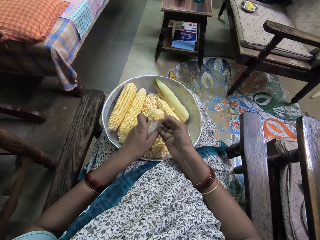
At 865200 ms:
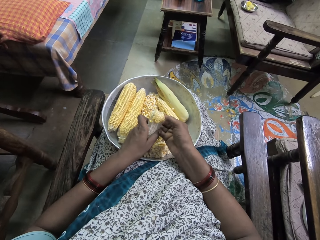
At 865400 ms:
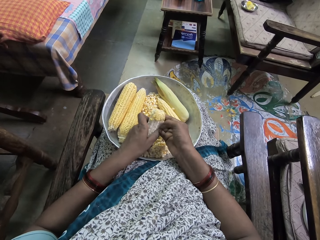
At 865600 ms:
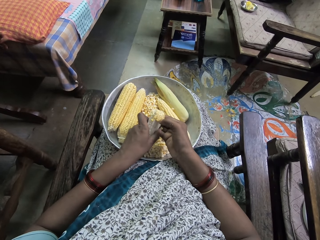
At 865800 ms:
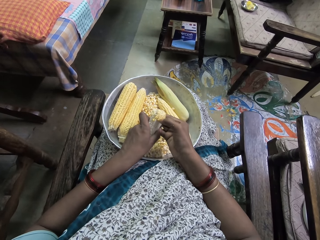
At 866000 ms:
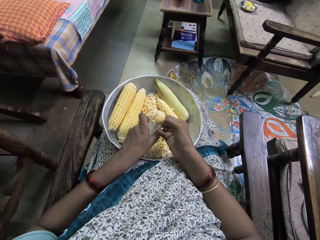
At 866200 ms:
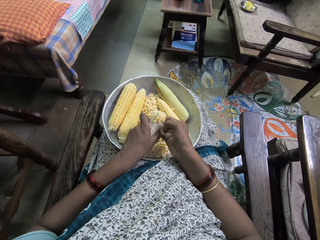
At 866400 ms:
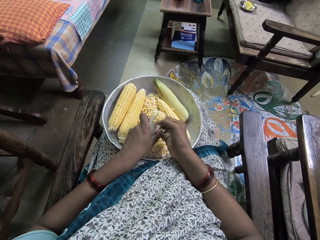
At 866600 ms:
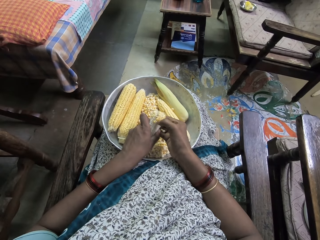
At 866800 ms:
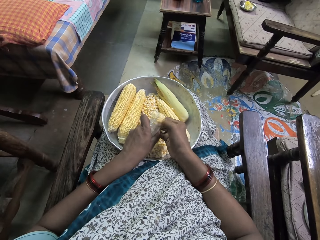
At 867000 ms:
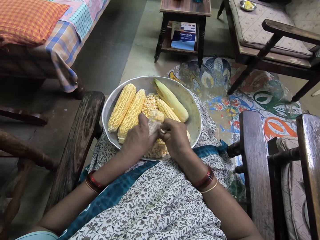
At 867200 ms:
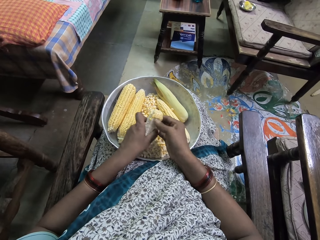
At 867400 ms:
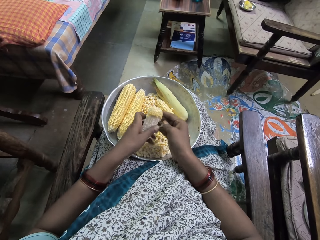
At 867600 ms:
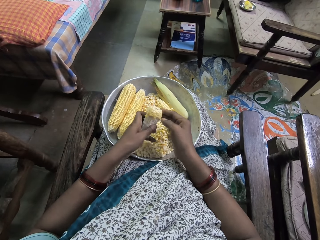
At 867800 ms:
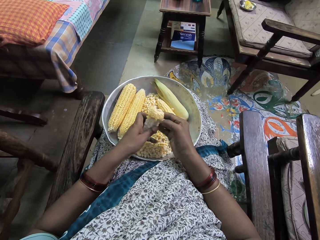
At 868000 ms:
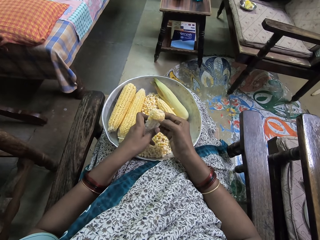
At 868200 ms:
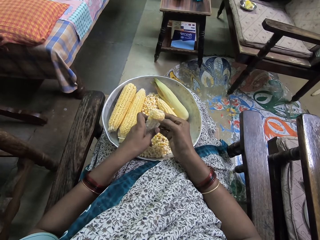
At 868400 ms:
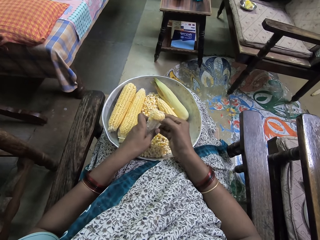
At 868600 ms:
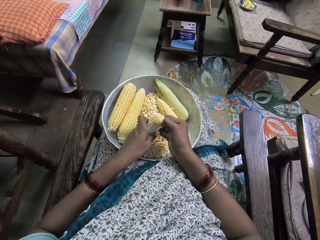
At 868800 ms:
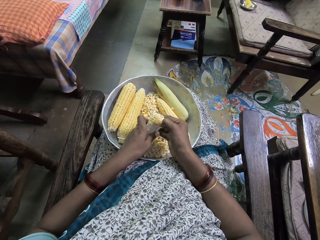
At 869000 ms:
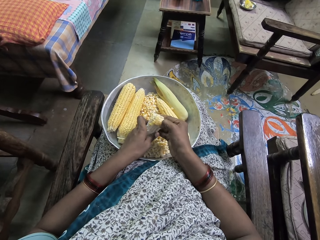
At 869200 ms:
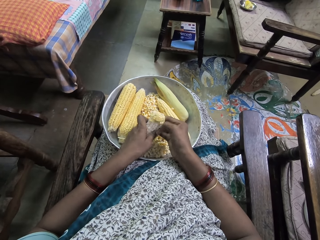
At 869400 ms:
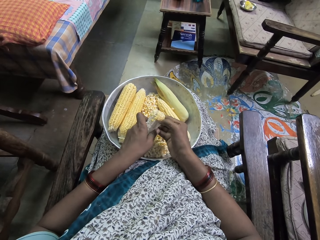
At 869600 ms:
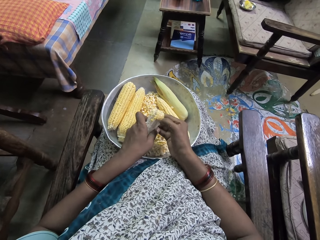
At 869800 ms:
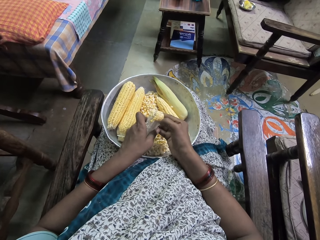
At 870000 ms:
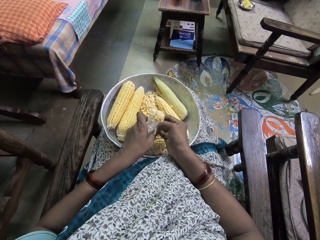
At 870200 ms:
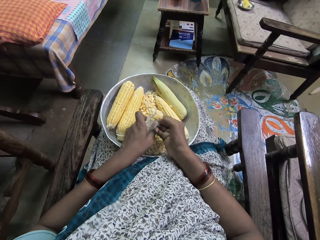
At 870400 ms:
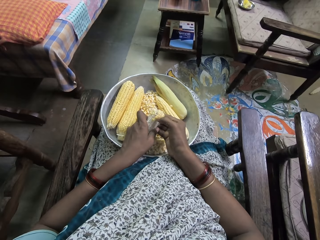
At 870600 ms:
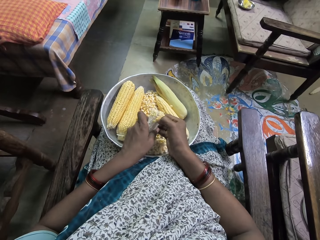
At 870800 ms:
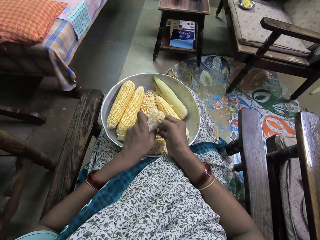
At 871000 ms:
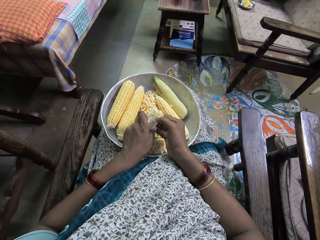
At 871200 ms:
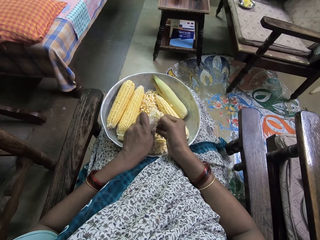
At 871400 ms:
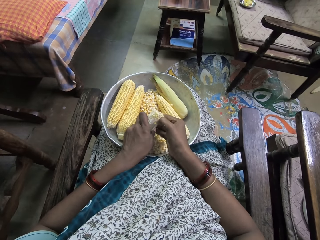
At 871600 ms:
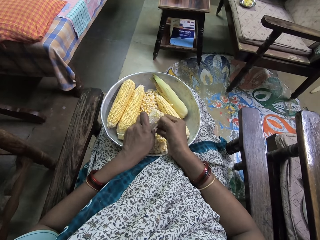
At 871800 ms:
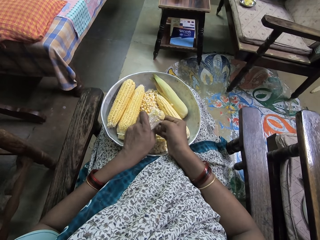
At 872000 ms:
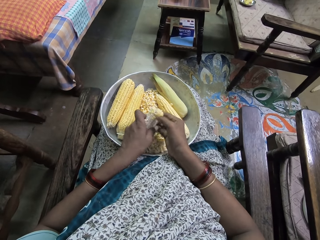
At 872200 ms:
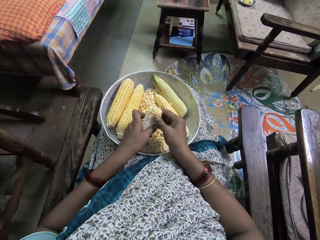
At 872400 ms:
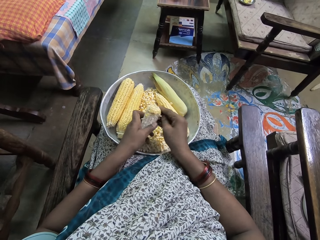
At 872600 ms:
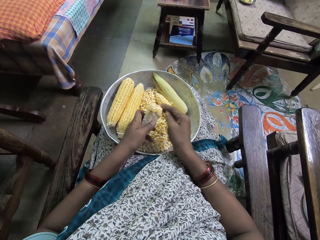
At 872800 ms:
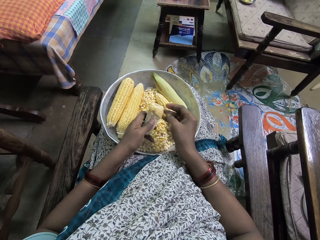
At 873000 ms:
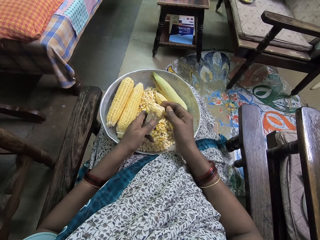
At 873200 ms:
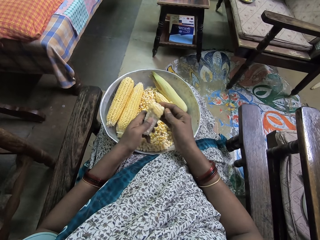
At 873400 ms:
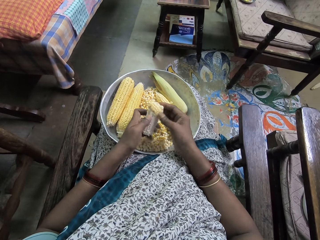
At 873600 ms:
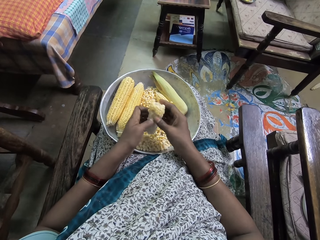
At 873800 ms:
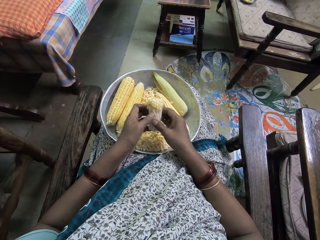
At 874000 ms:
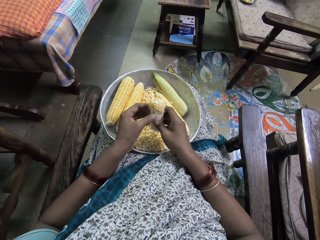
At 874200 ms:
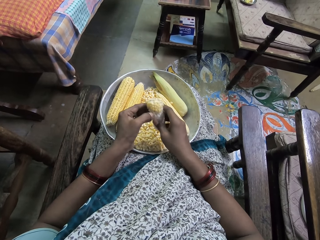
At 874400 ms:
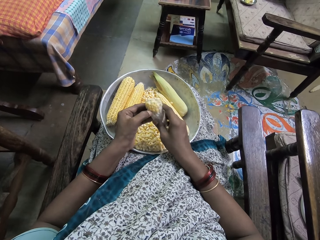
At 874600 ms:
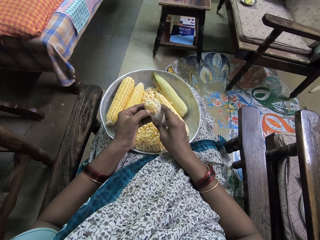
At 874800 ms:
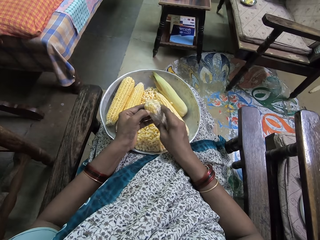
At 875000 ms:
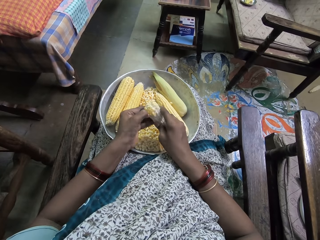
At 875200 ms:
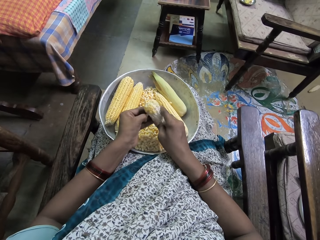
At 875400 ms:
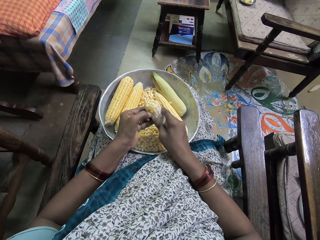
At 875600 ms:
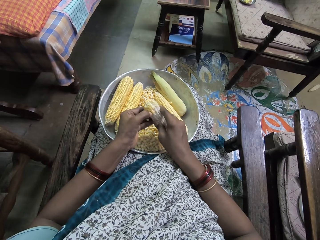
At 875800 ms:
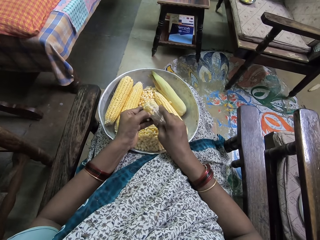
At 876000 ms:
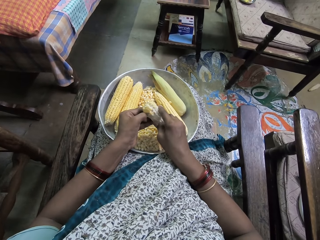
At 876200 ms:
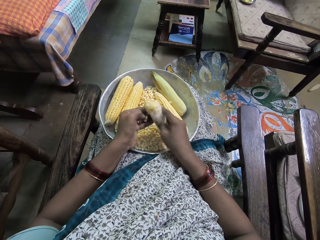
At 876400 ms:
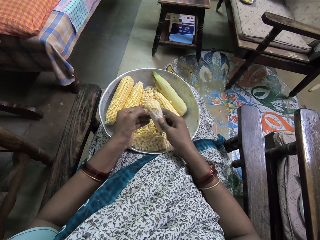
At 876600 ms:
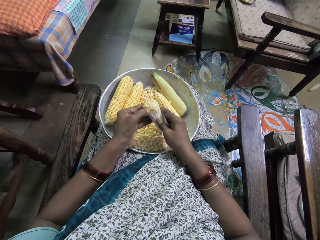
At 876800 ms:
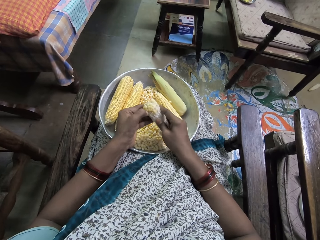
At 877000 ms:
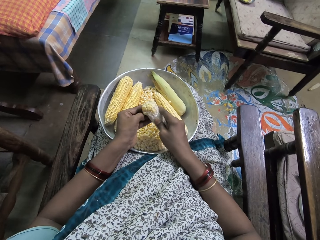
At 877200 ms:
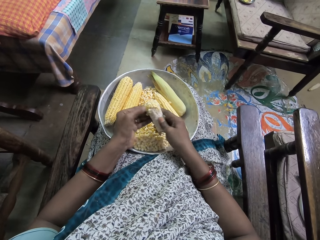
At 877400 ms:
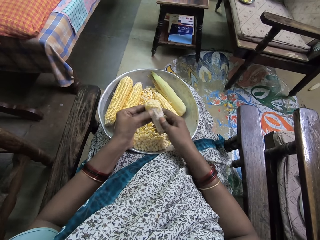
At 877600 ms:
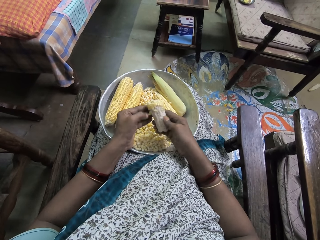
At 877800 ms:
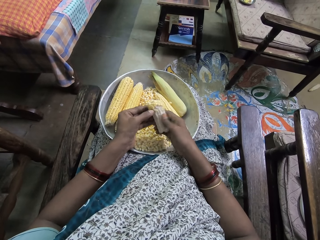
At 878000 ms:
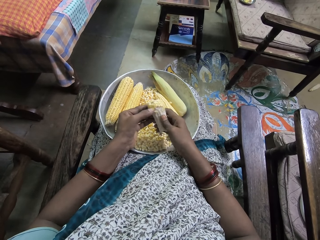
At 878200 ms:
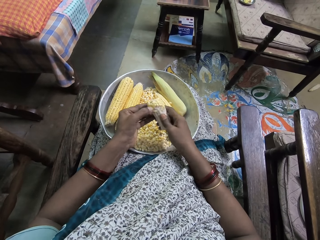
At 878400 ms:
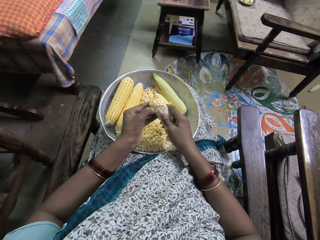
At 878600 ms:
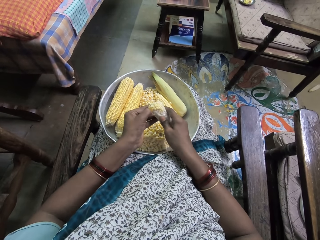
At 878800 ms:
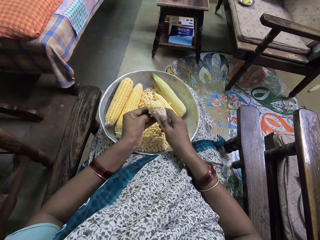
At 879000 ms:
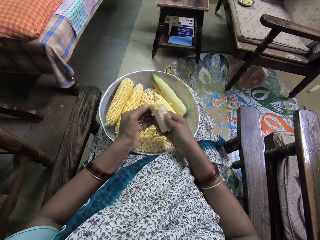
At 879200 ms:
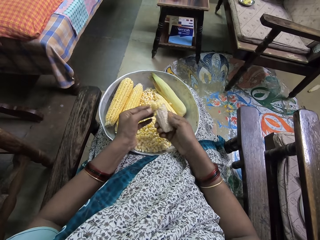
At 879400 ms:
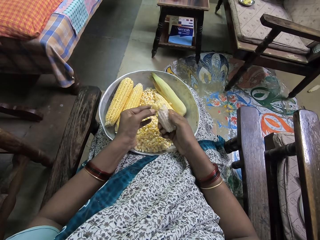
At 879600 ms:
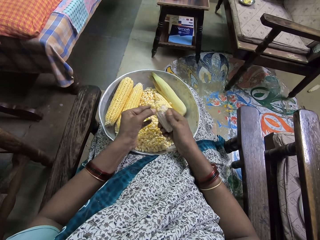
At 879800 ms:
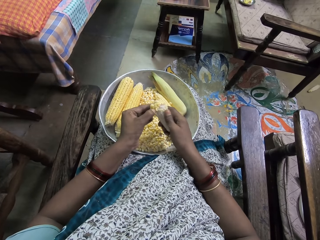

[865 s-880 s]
The camera wearer extracts corn from the cob. They put the corn in a bowl and extract corn from the cob. They put the corn in the bowl and extract corn from the cob. They extract corn from the cob again.

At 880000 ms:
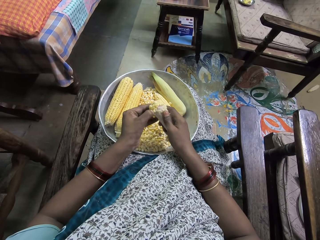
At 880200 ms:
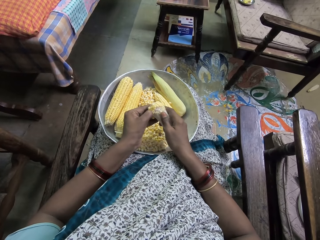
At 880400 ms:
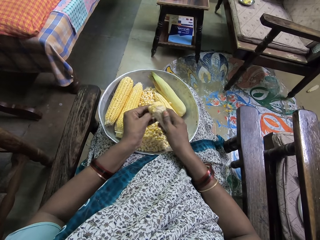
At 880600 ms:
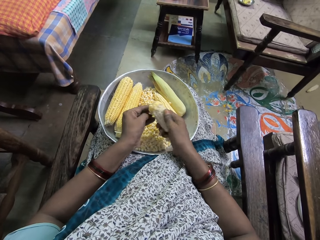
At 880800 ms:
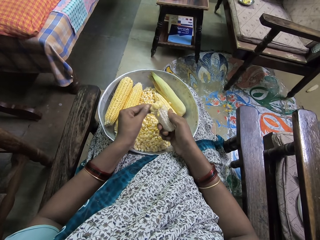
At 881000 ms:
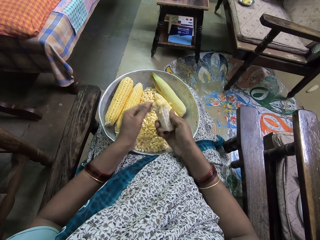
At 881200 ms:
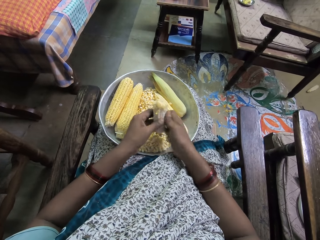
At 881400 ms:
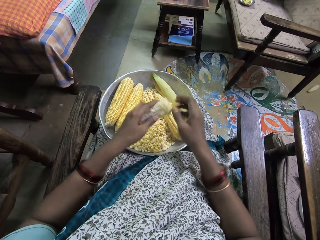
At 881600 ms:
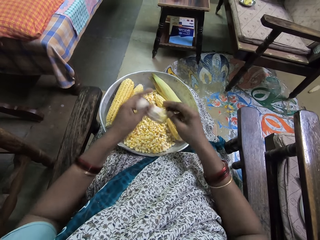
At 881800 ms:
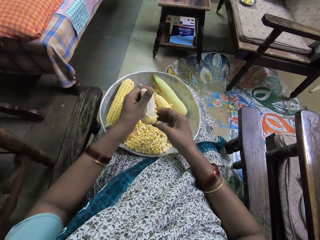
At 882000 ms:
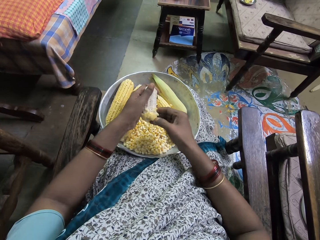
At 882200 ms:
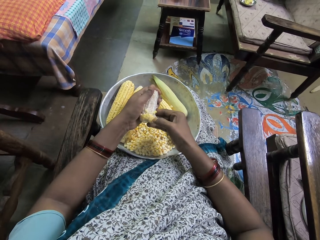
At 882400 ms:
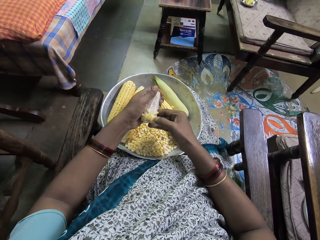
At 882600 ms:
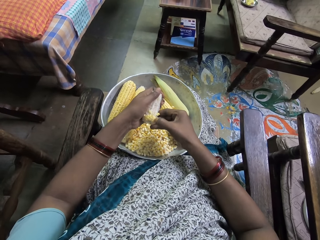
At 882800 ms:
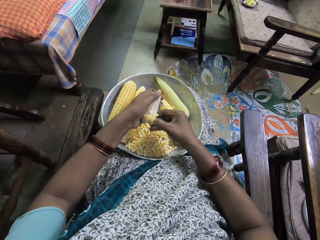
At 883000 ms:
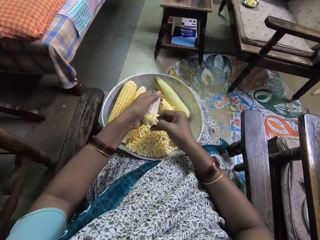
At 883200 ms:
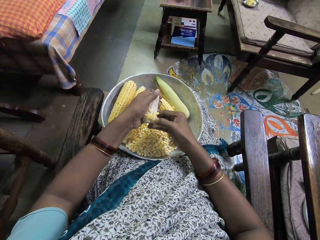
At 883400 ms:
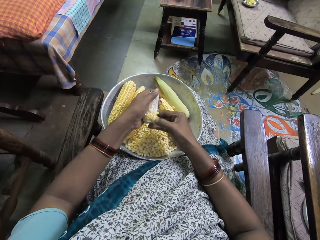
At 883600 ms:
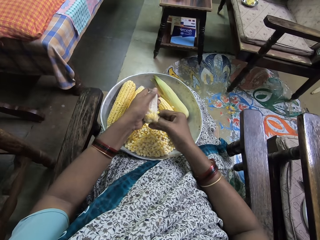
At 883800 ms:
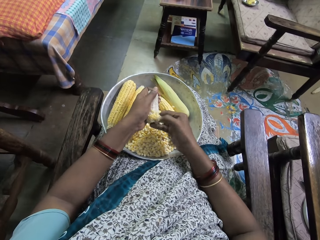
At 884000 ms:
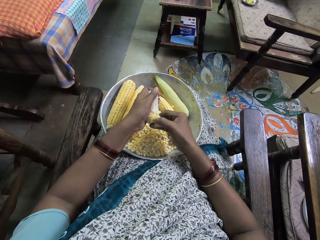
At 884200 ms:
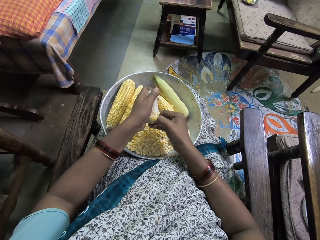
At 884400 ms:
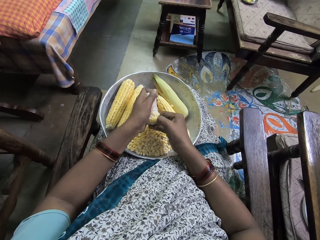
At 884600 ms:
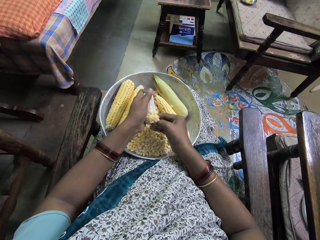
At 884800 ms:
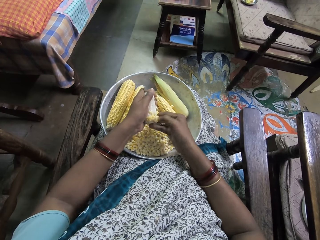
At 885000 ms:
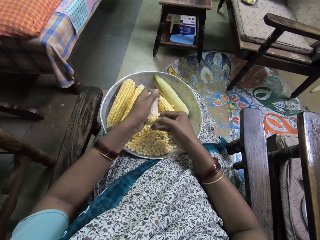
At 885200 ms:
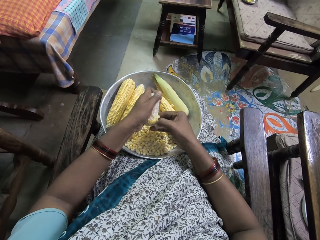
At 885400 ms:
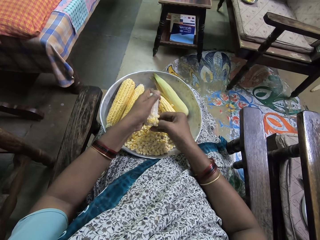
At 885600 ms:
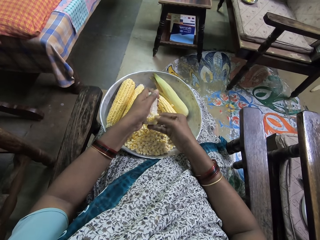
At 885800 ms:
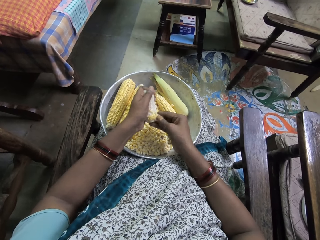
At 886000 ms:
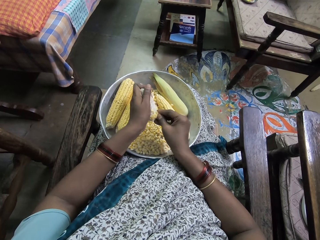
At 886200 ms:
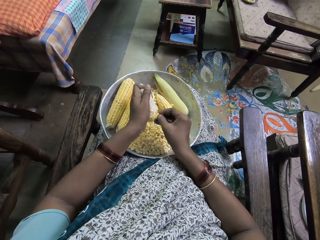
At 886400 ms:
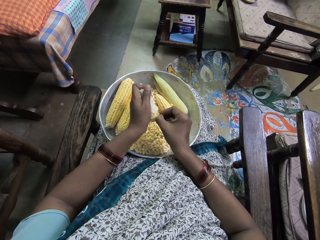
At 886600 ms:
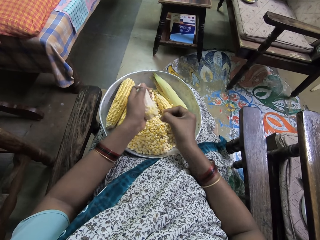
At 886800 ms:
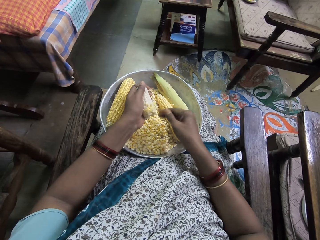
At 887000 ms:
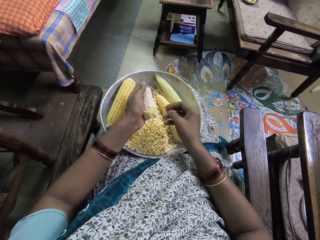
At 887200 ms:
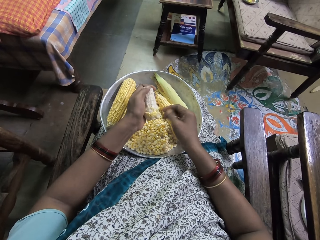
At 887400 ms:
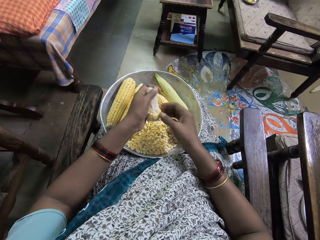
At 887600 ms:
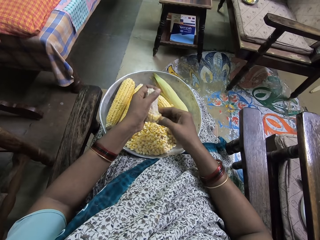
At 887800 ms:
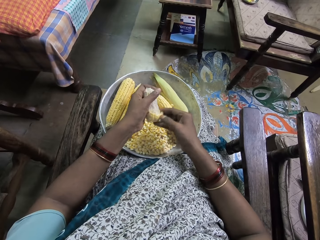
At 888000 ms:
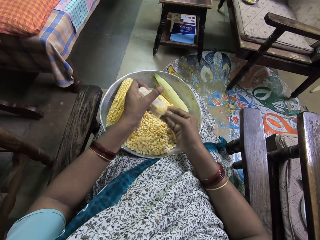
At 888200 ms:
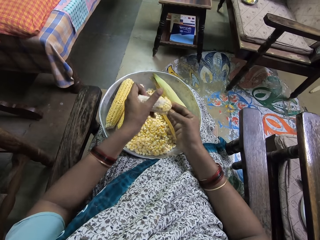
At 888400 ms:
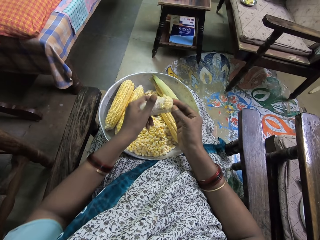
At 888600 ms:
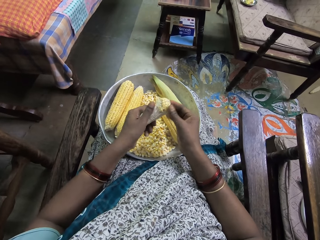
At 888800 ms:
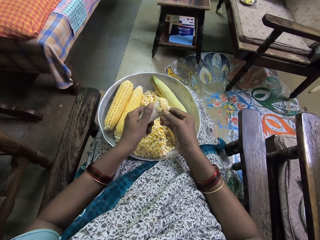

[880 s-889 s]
The camera wearer turns the corn. They put the corn in a bowl. They extract corn from the cob.
